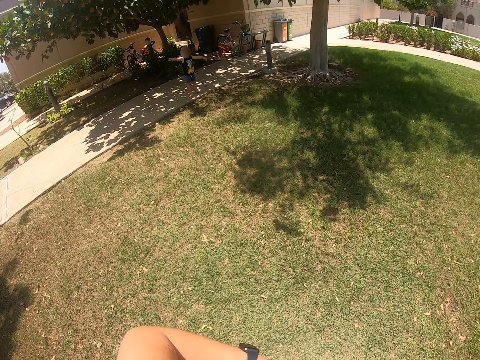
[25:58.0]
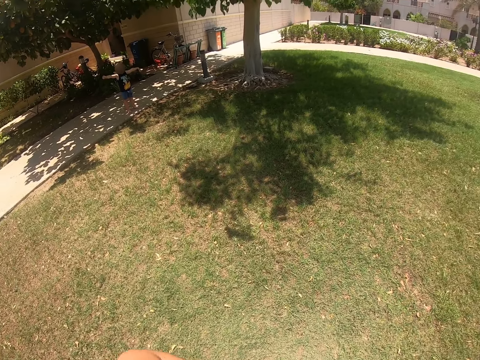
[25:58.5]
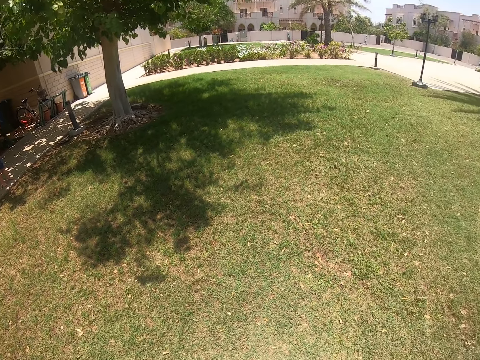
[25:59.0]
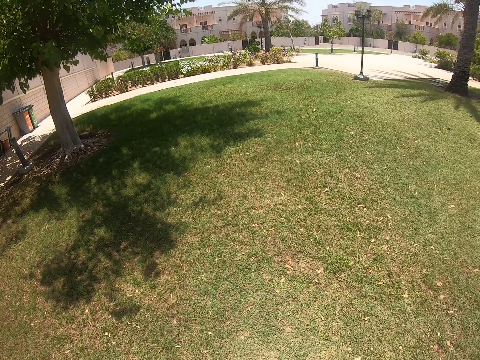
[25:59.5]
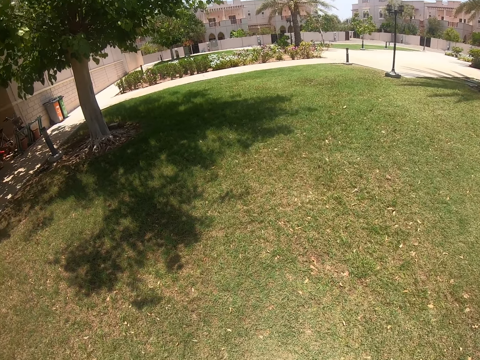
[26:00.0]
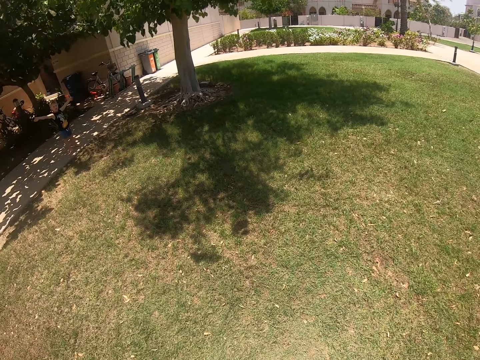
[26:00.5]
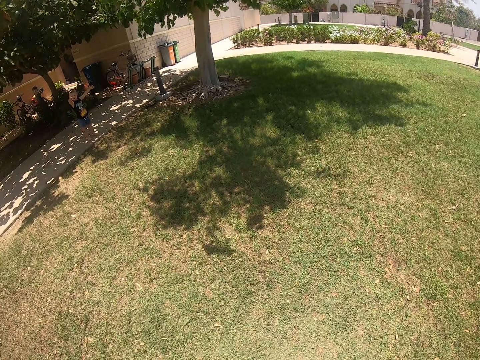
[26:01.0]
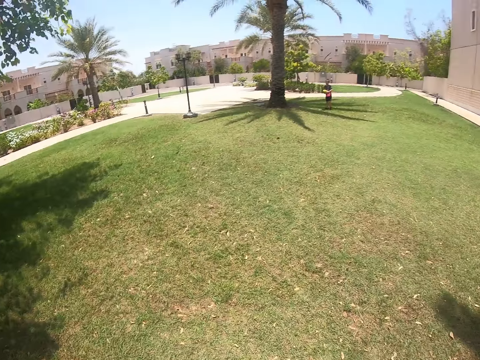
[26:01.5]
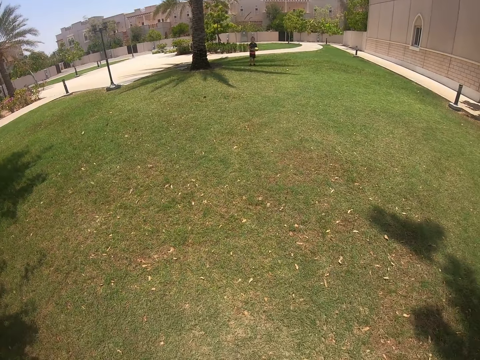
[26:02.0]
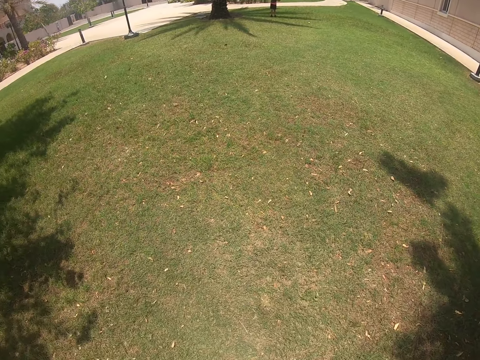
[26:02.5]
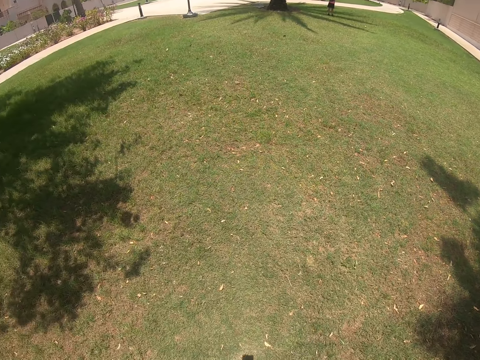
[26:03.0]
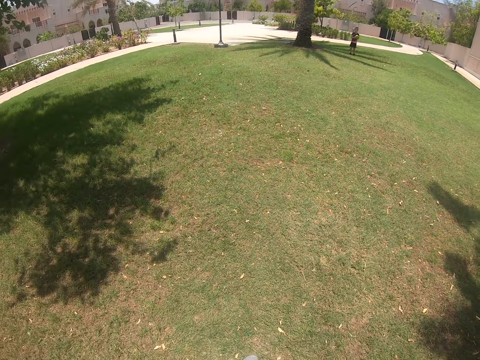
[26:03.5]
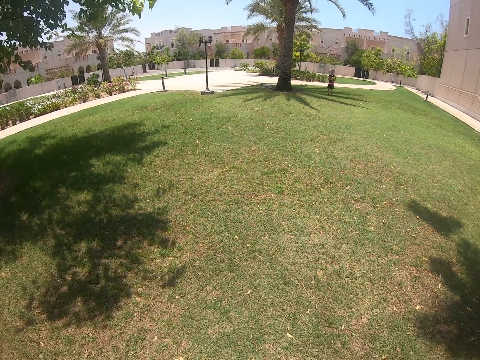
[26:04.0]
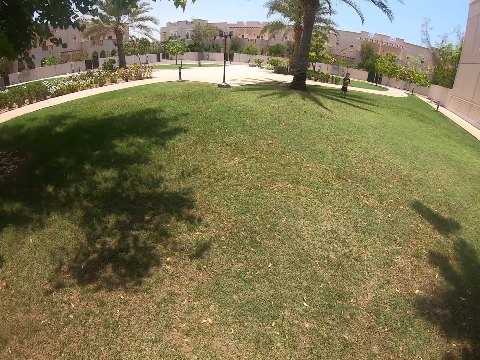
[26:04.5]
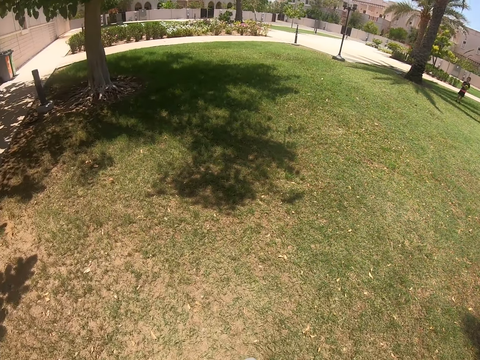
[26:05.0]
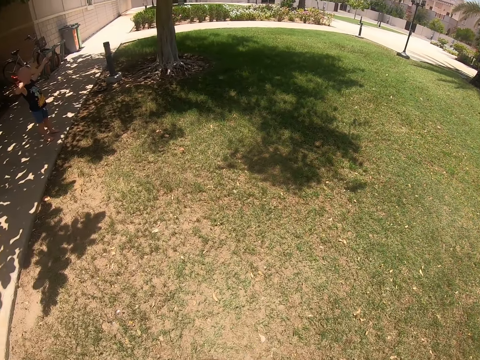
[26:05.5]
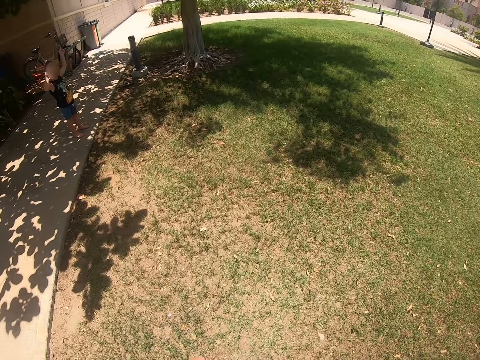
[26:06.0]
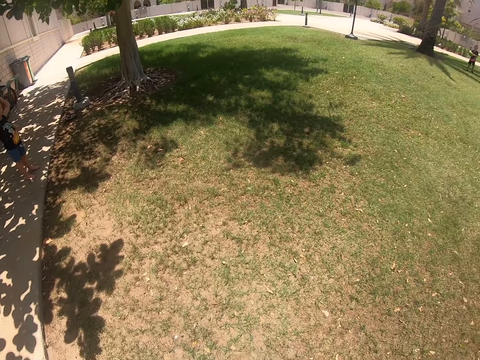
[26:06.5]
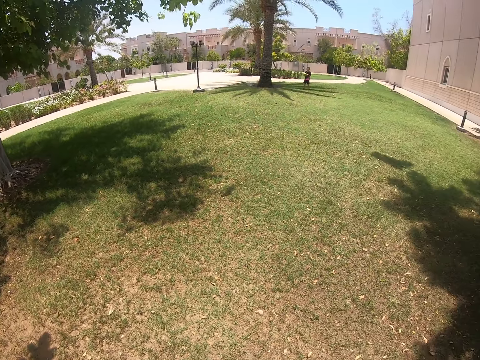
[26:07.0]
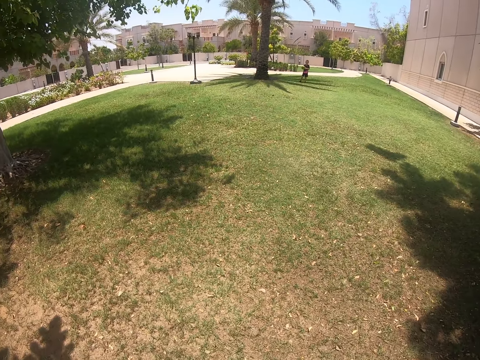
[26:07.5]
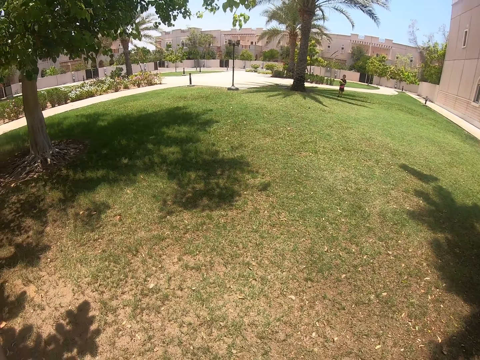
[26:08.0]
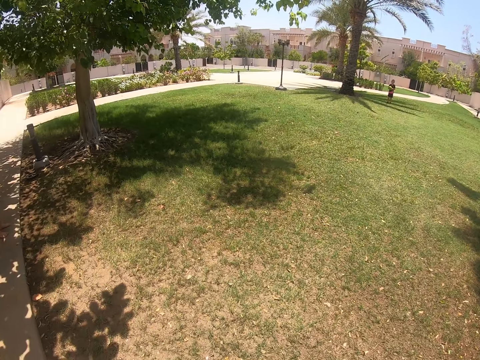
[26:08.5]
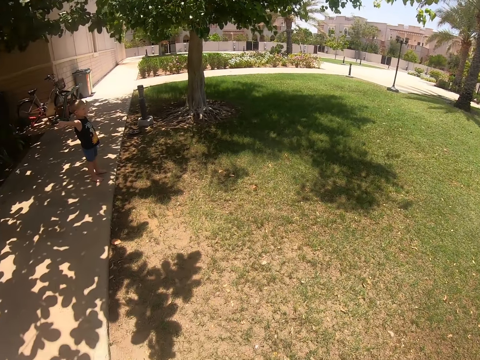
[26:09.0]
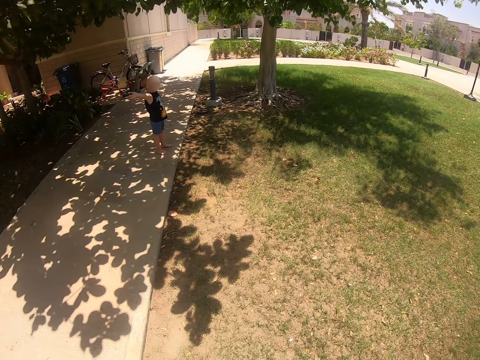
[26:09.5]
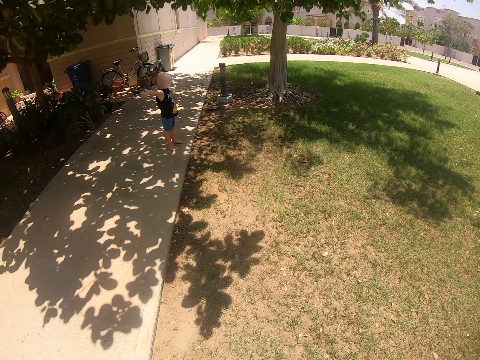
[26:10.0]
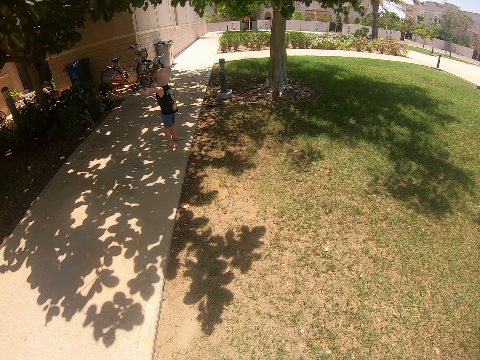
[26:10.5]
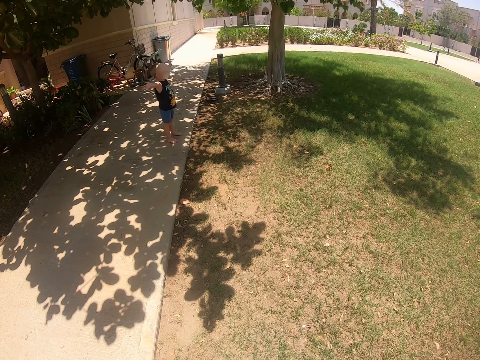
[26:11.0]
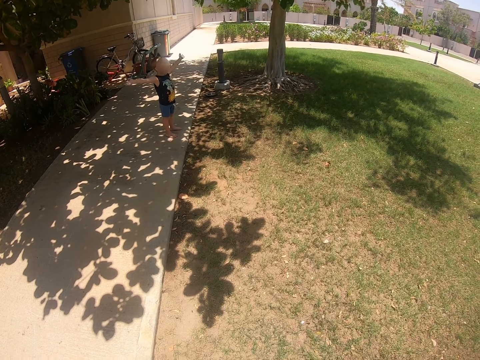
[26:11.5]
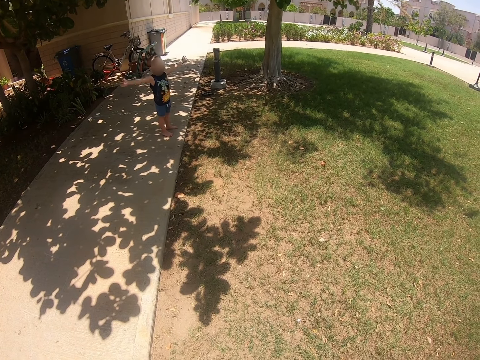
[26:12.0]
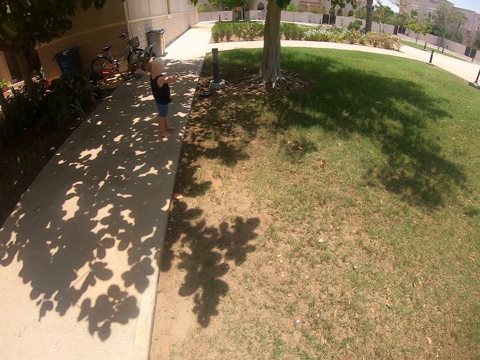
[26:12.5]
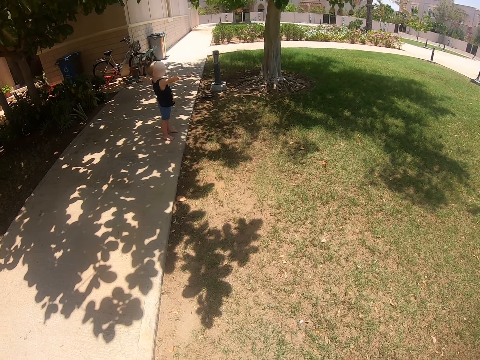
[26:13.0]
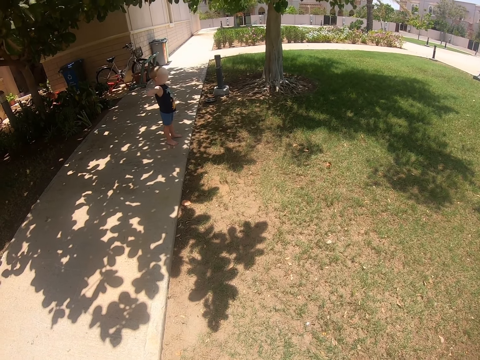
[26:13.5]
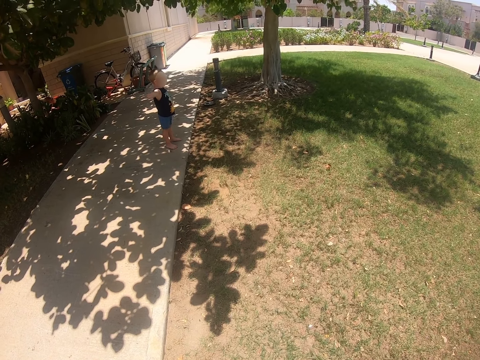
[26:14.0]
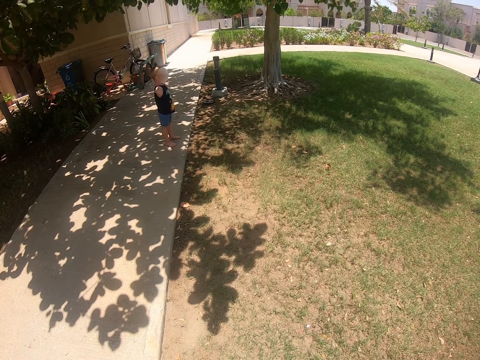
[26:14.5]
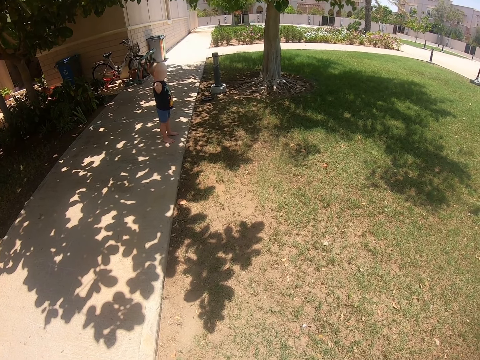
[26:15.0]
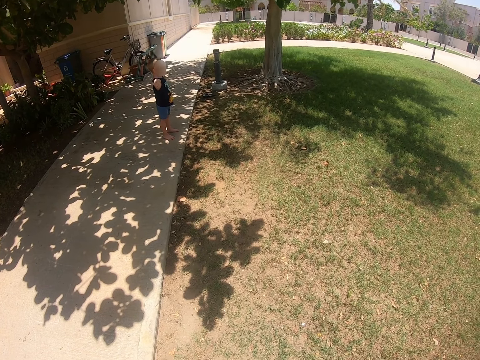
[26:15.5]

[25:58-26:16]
The camera wearer looks at a kid. They look around the field. A person walks. Another person stands. The camera wearer looks at the kid.

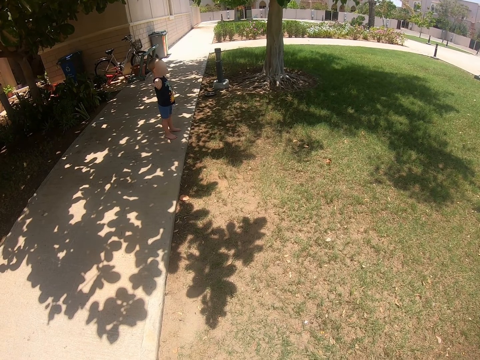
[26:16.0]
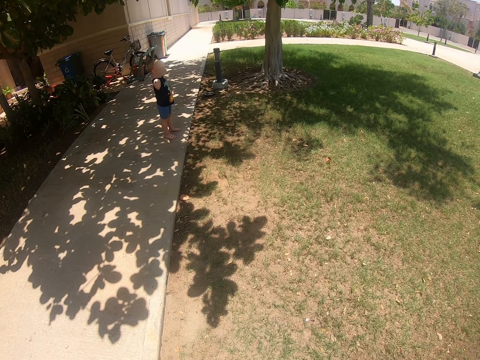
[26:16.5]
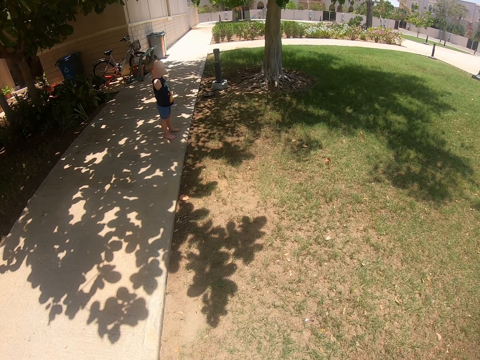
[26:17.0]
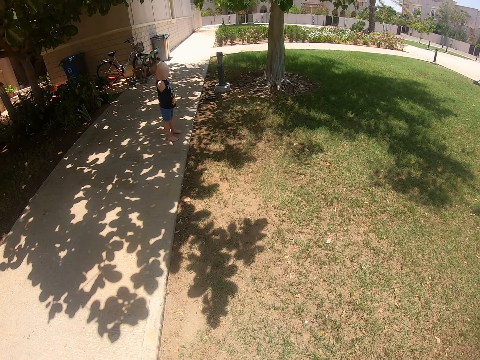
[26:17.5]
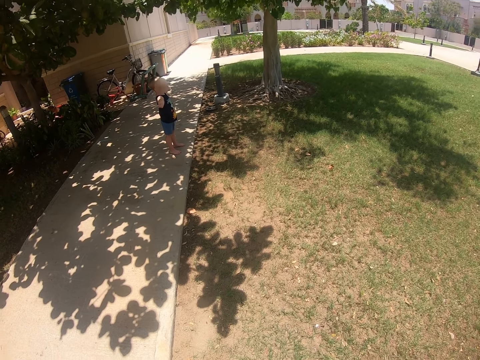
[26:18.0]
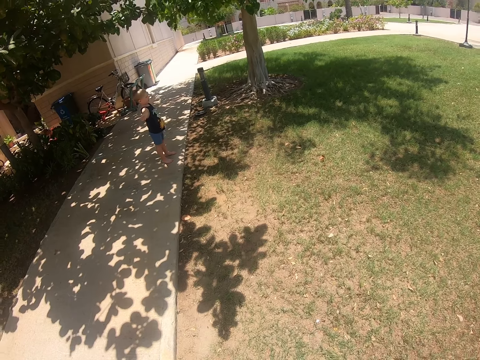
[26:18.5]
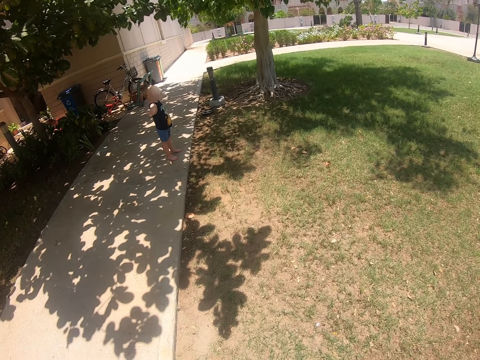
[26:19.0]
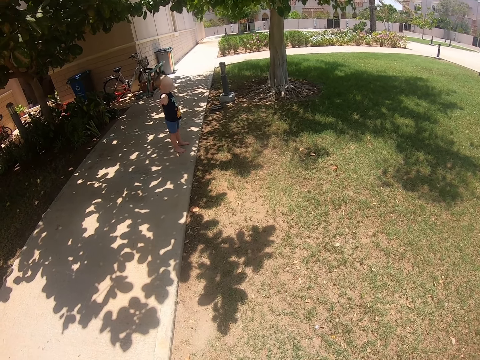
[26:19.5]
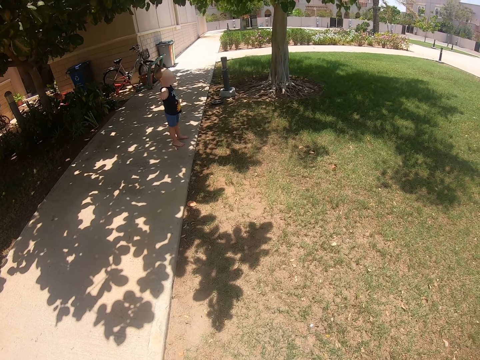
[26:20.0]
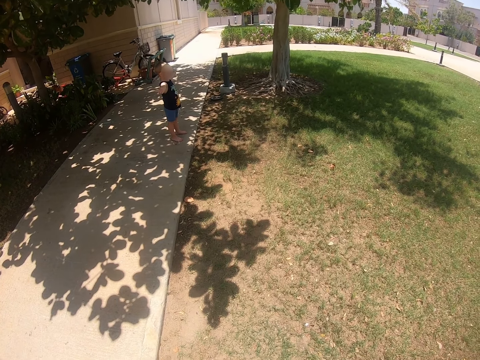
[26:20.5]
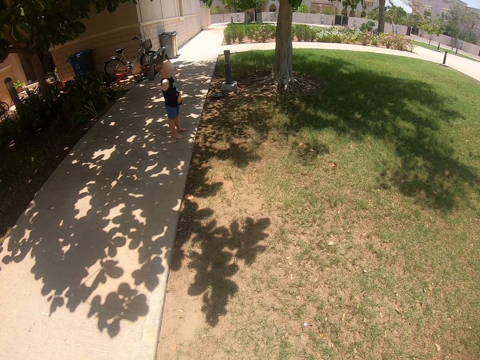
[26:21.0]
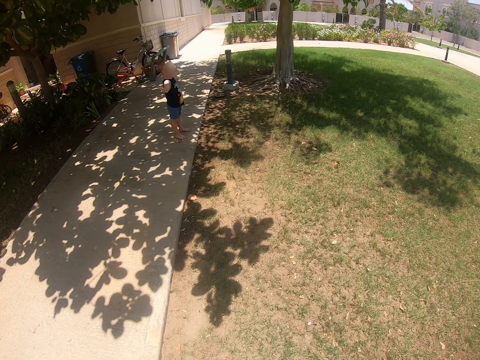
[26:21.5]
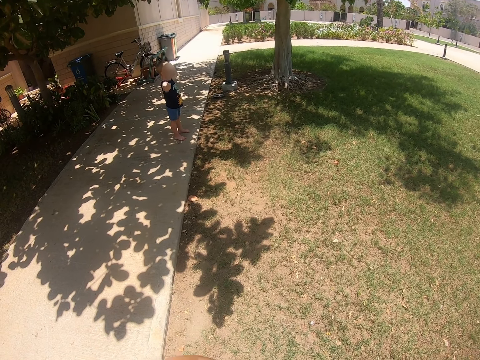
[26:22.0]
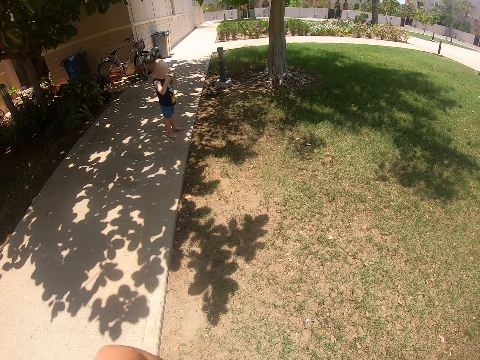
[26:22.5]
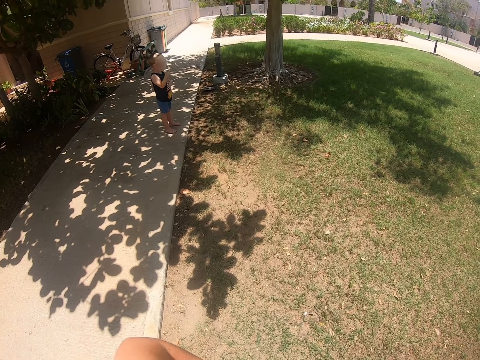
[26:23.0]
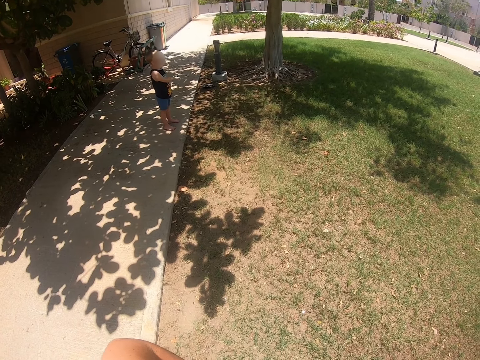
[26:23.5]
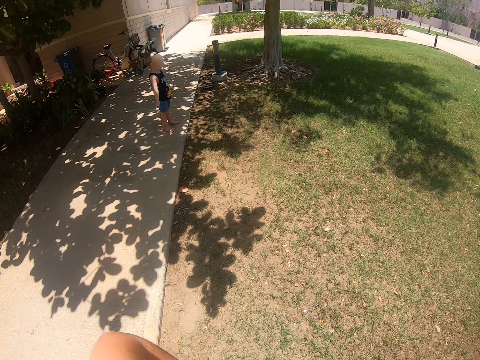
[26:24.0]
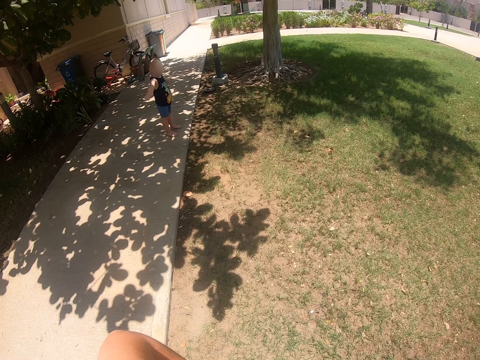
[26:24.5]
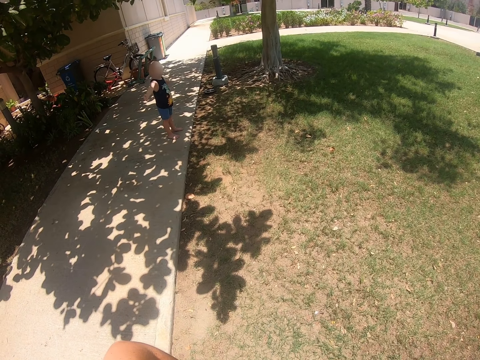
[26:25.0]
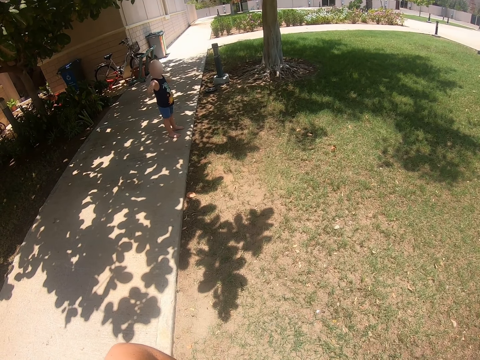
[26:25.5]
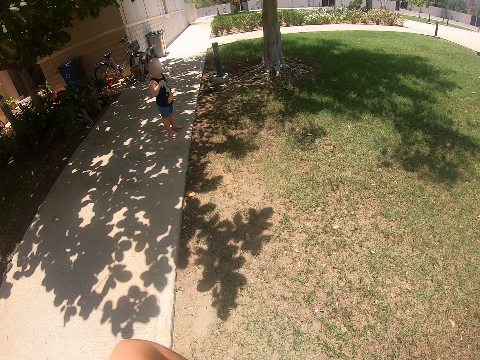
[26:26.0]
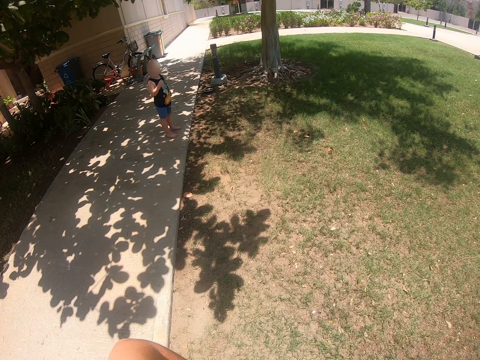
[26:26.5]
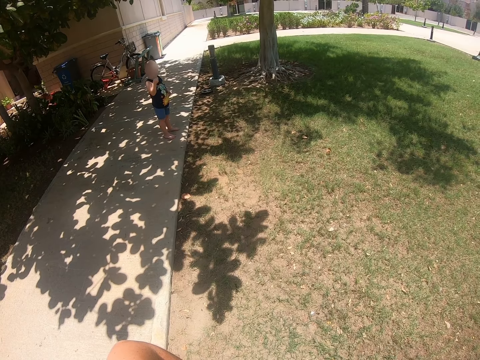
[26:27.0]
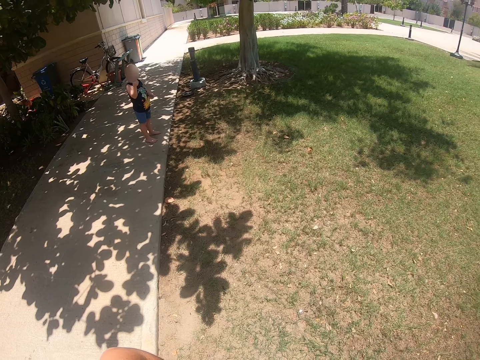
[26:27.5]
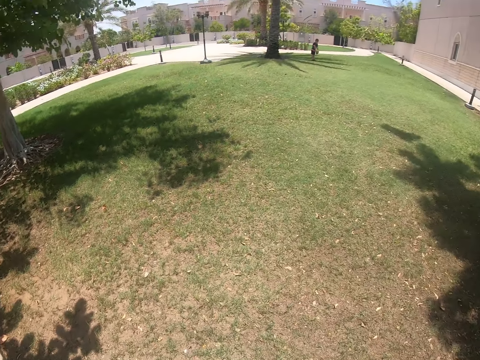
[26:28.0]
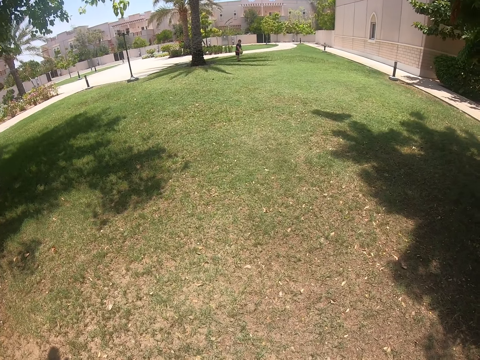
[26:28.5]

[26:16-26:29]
The camera wearer looks at a person.
